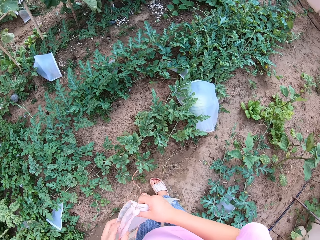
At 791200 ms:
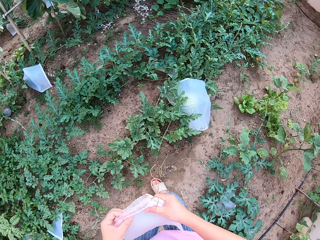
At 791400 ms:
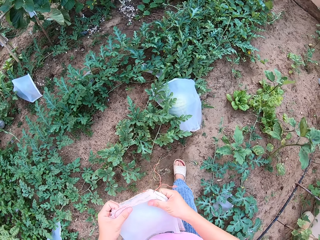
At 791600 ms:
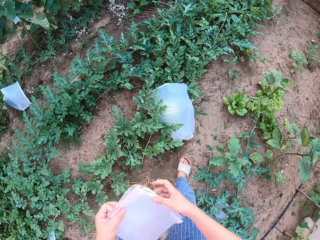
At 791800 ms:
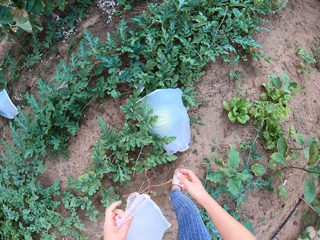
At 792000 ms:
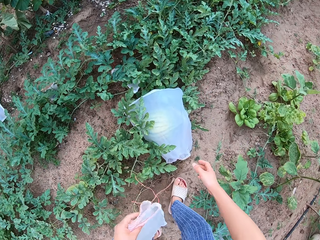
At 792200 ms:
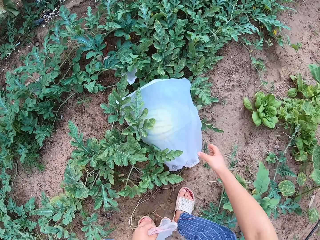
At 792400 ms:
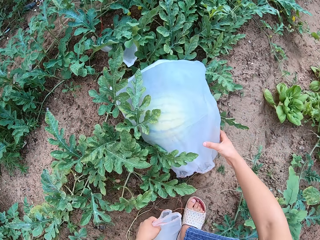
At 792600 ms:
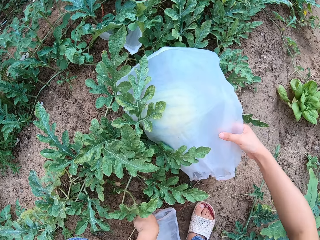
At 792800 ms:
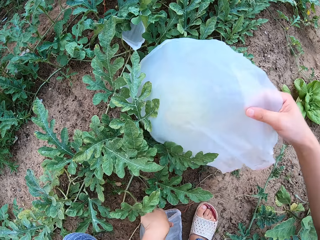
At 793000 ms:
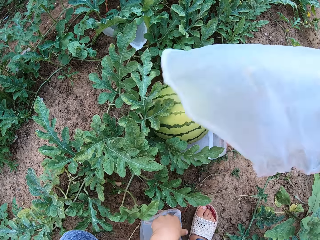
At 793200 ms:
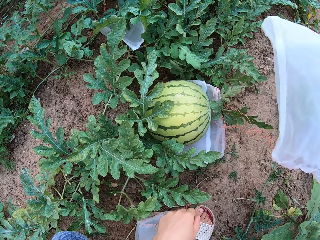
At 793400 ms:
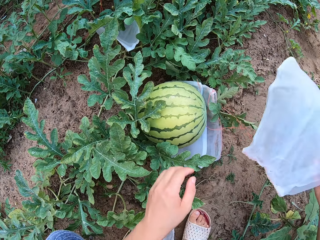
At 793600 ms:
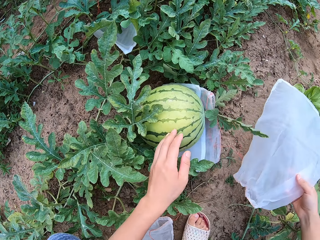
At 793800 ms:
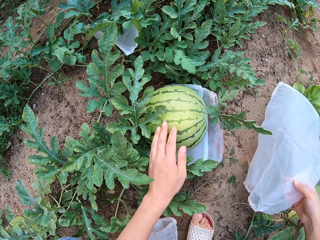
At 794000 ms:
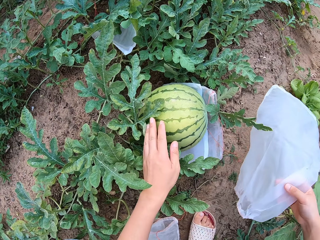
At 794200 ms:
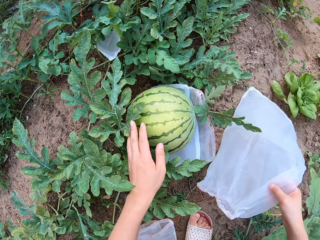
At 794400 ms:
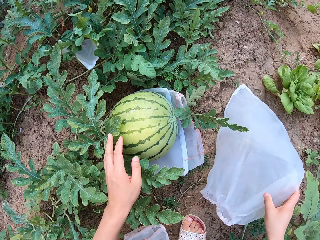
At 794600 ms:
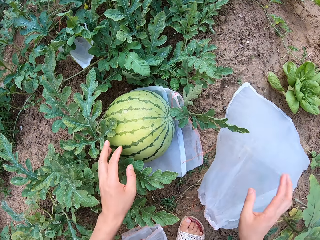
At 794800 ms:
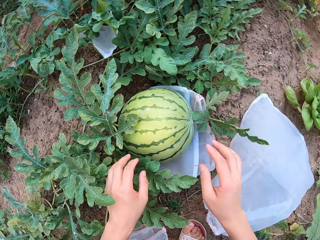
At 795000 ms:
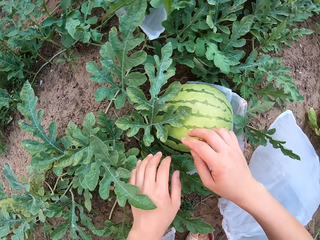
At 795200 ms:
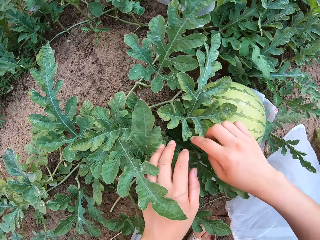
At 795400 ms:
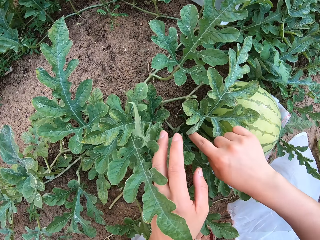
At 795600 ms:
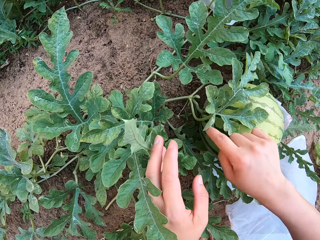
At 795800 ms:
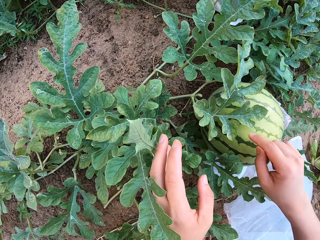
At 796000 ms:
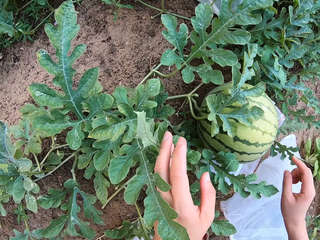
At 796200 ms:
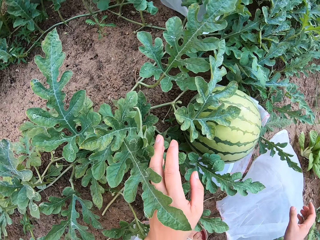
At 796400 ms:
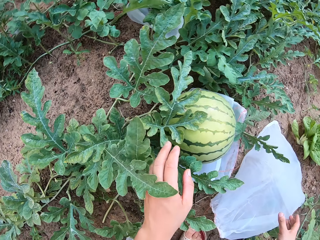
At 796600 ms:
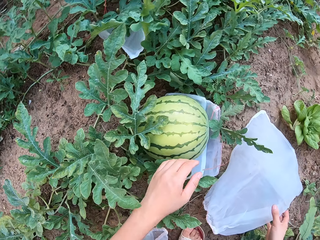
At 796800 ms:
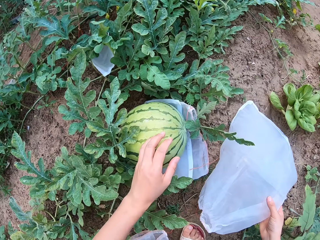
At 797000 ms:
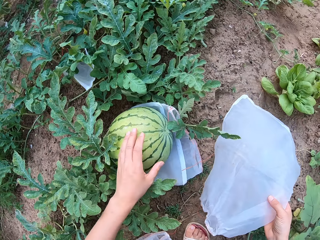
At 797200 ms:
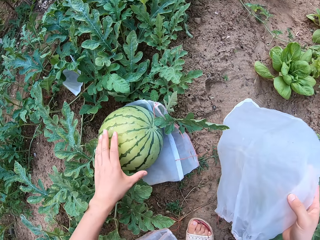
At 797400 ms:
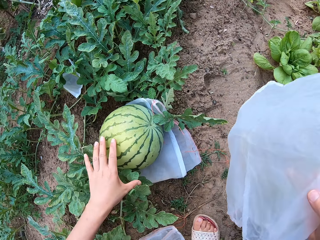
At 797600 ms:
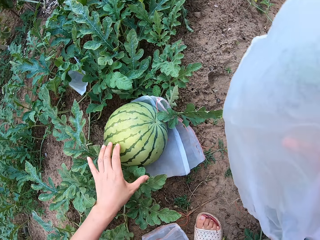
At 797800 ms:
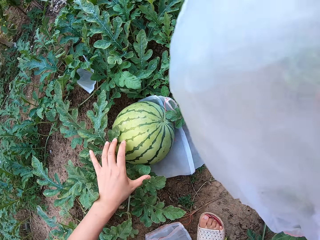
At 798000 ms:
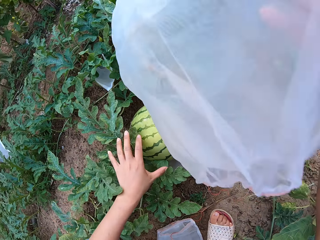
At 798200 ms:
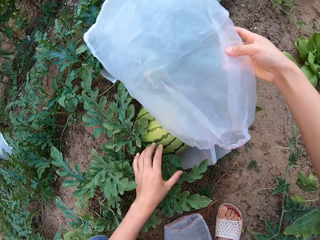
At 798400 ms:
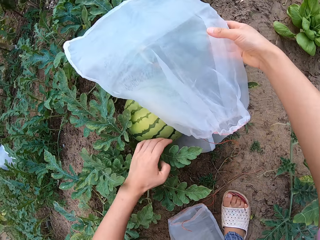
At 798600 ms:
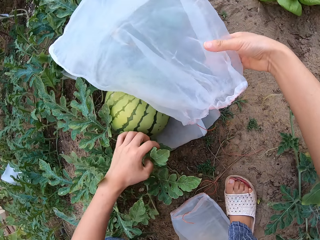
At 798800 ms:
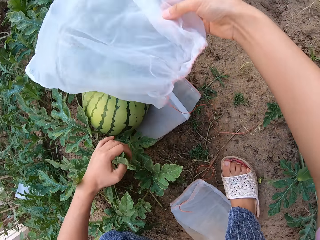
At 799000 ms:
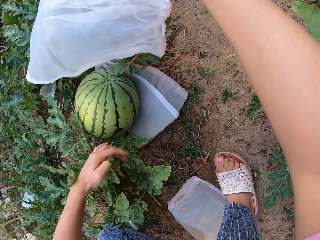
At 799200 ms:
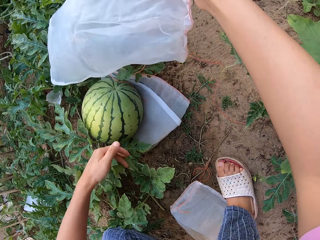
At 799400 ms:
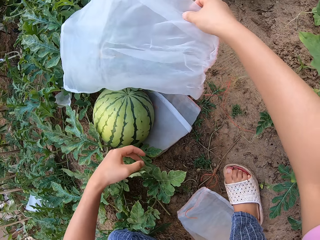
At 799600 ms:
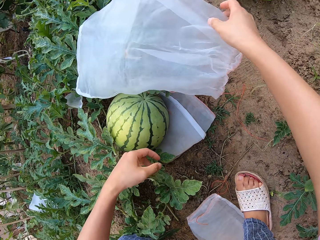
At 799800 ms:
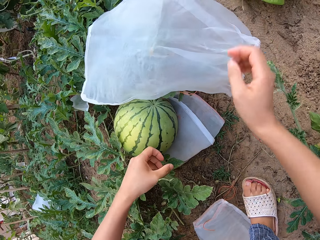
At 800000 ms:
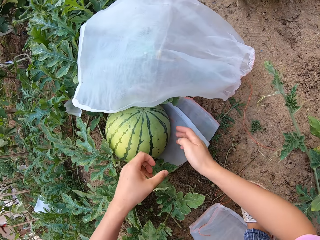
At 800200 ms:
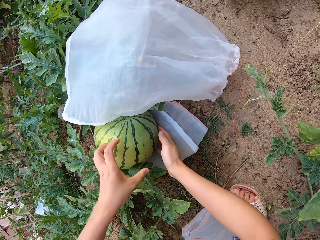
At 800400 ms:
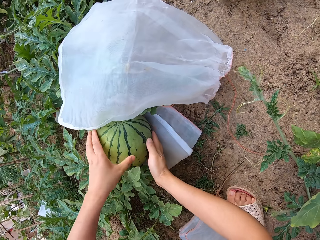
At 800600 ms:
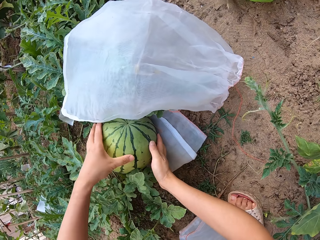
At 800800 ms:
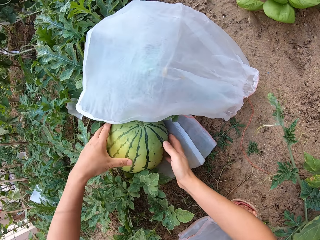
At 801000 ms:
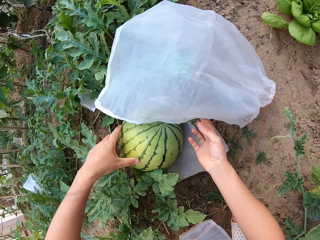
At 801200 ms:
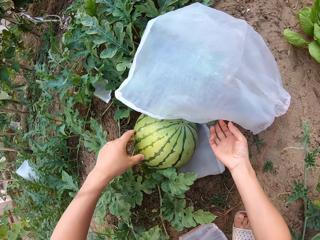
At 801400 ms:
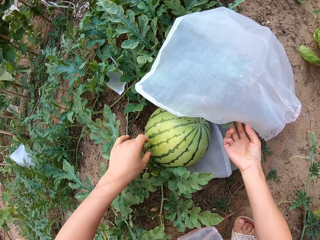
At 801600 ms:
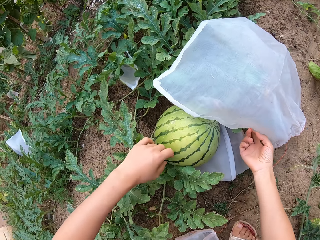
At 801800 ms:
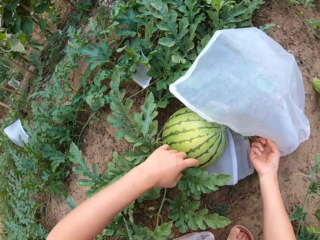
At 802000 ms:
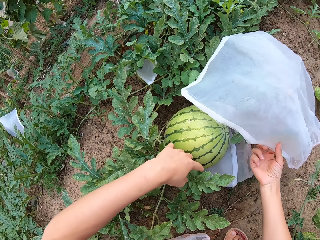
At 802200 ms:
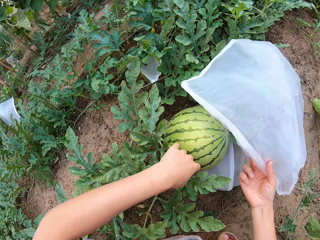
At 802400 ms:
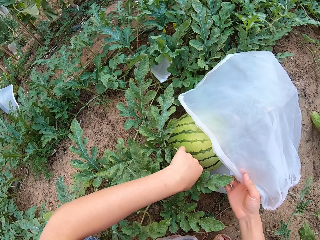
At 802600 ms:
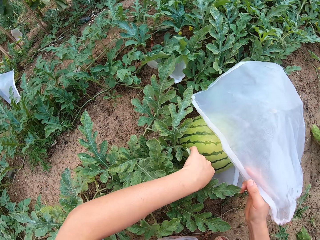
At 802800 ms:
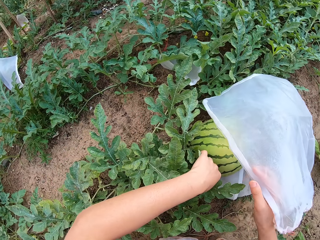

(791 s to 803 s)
The camera wearer drifts a transparent polythene bag from a melon fruit. They stare on the melon fruit.

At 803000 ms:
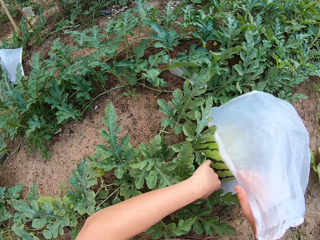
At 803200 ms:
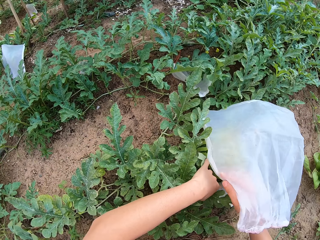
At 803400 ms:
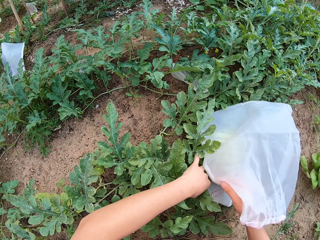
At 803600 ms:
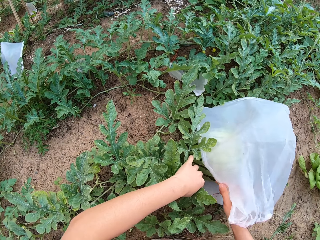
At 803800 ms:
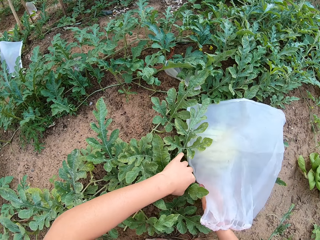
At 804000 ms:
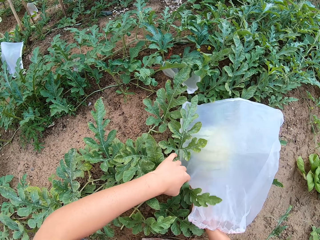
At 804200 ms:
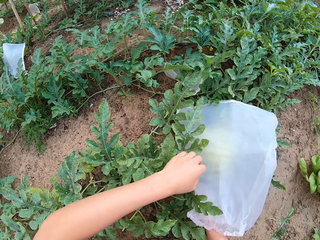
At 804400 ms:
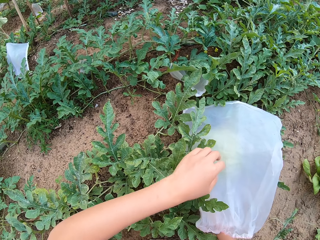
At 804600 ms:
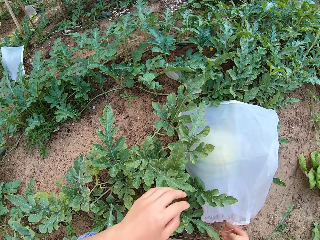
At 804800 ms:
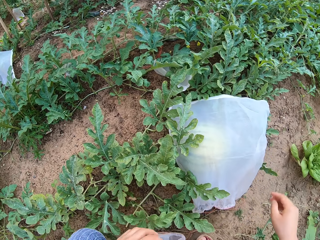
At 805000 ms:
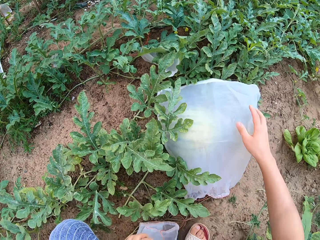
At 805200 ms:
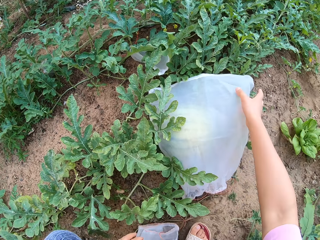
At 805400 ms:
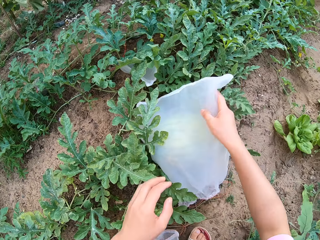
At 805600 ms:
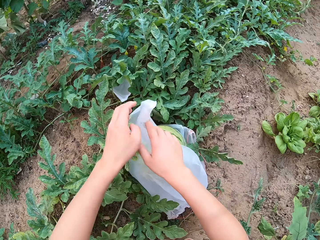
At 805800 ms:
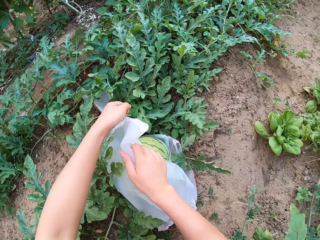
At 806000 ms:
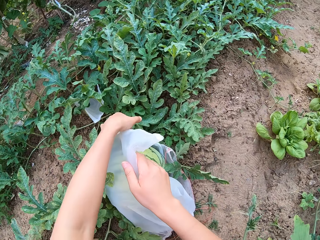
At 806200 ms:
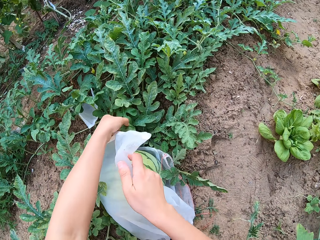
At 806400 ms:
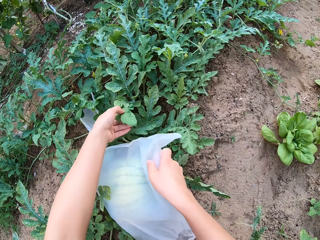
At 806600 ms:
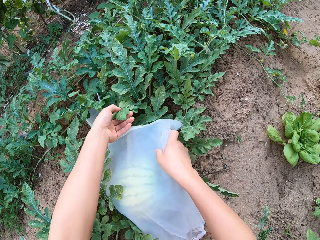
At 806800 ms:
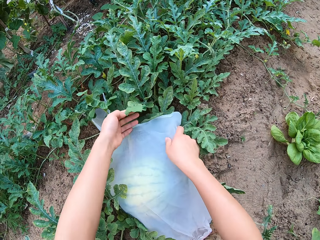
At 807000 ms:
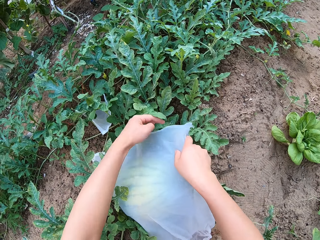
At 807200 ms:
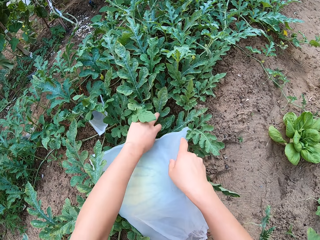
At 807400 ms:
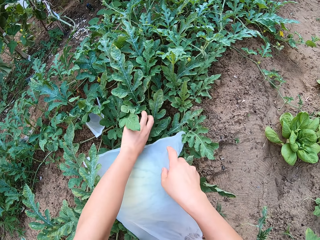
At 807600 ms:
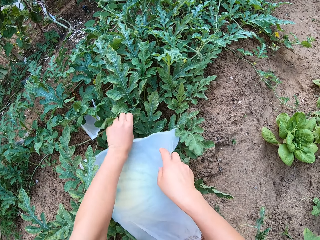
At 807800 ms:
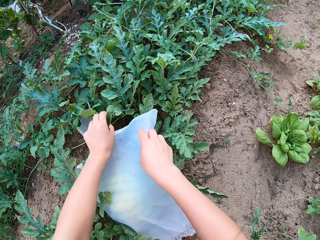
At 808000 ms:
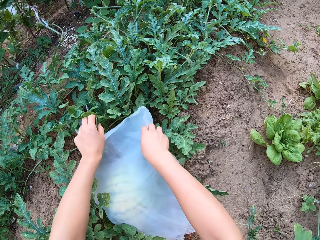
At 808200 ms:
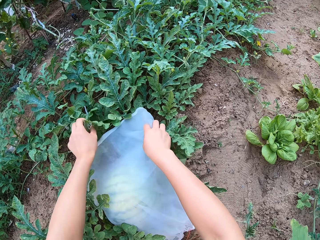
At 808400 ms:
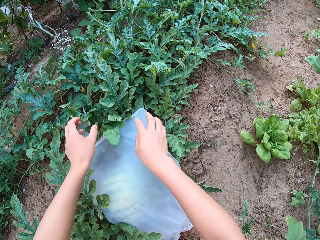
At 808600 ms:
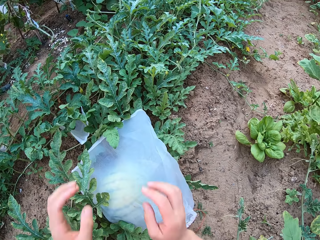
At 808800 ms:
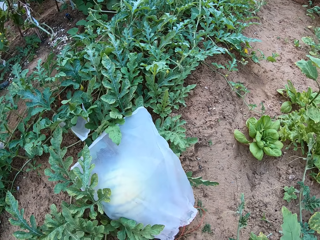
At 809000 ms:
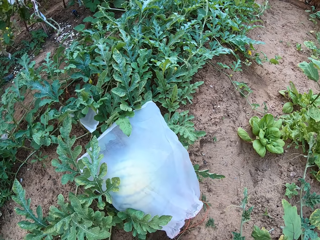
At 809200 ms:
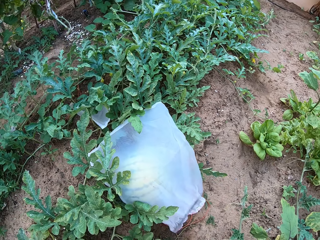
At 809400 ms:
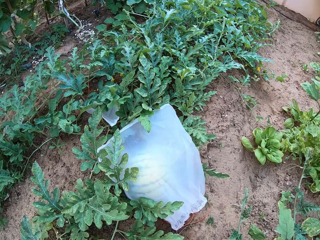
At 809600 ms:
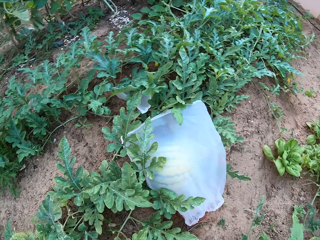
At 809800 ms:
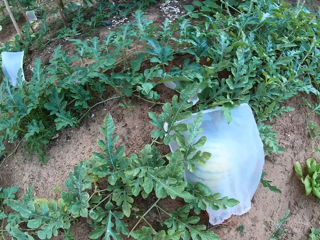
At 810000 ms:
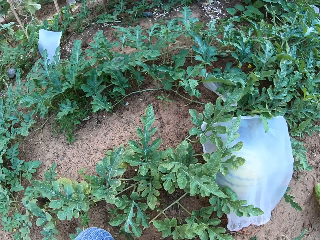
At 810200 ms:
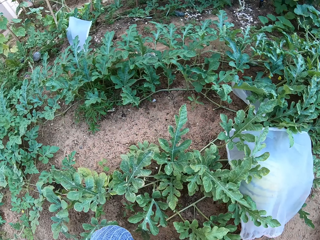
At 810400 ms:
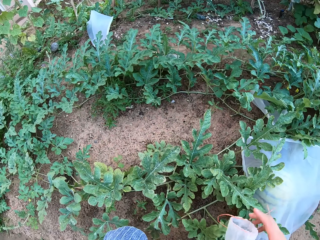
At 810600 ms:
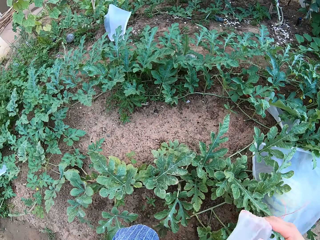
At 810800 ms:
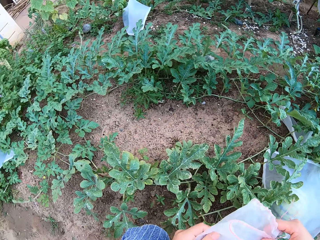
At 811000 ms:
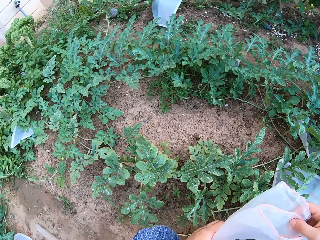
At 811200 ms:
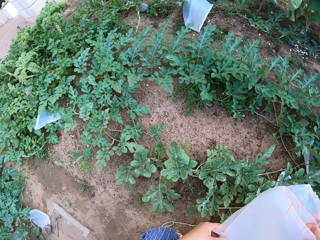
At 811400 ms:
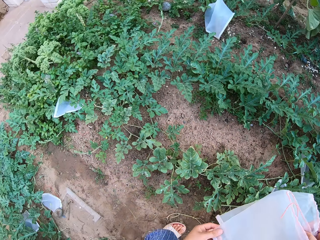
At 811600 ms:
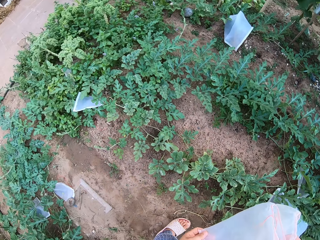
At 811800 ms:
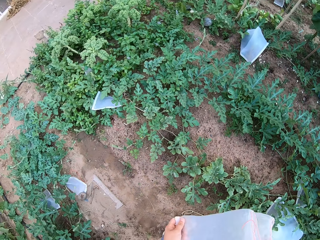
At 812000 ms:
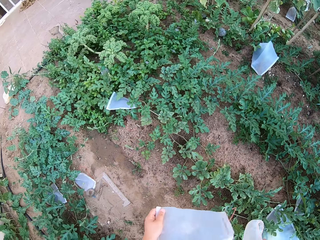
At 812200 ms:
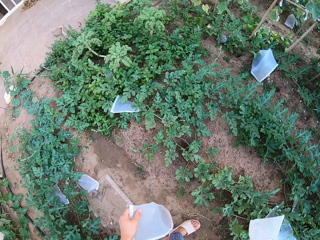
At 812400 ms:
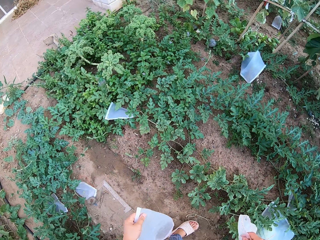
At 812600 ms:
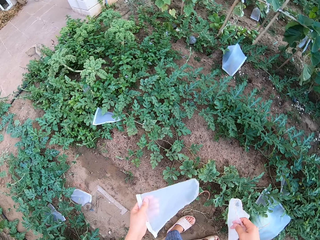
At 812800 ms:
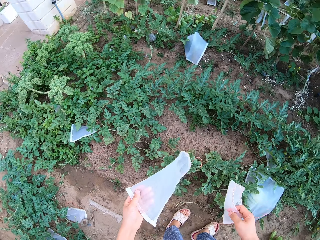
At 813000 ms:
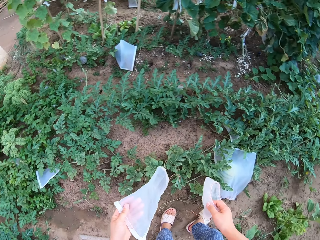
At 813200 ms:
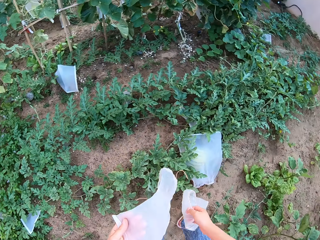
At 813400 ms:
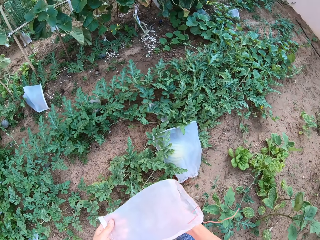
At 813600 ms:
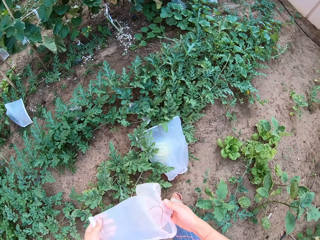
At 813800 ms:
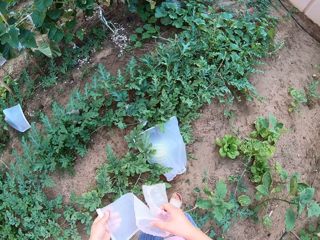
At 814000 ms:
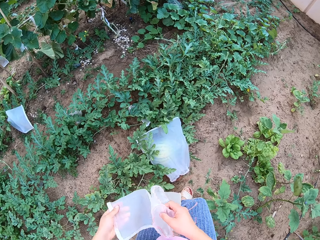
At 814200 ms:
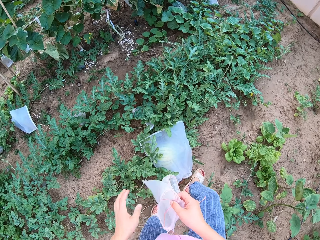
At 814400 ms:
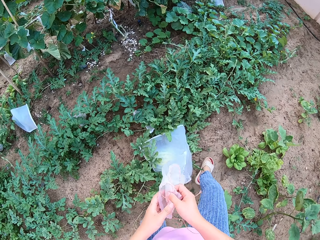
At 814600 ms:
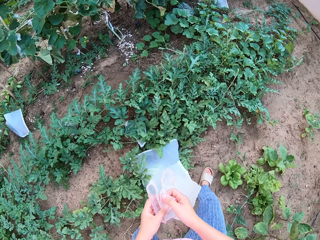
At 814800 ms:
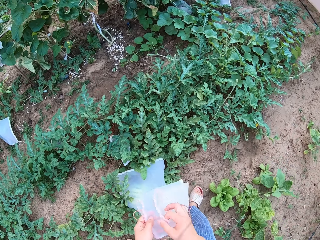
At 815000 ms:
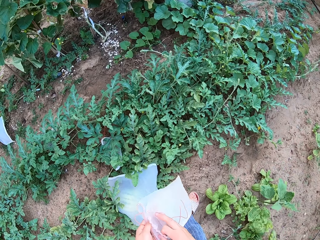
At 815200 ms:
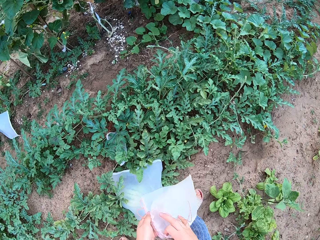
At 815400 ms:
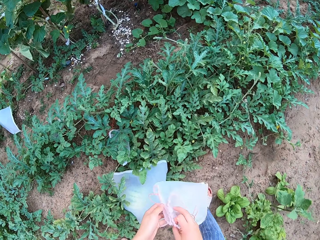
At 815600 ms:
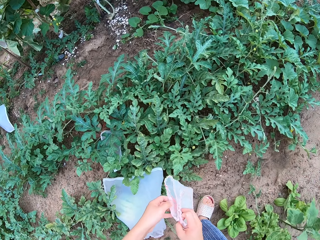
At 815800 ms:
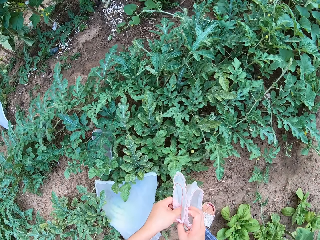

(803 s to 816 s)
The camera wearer puts the transparent polythene bag on a melon fruit. They move a leg.
